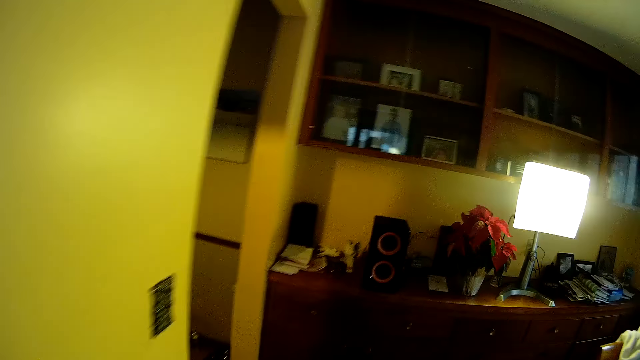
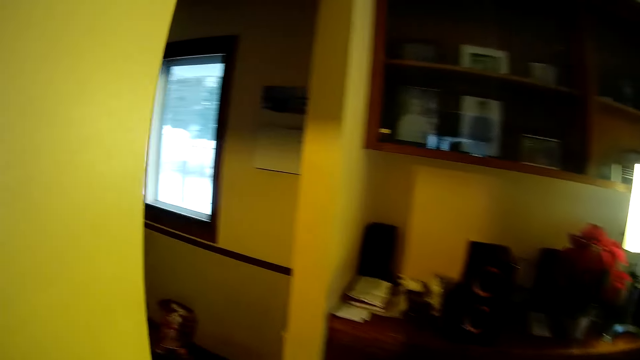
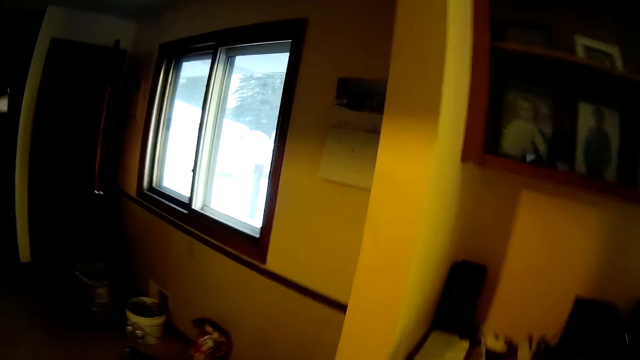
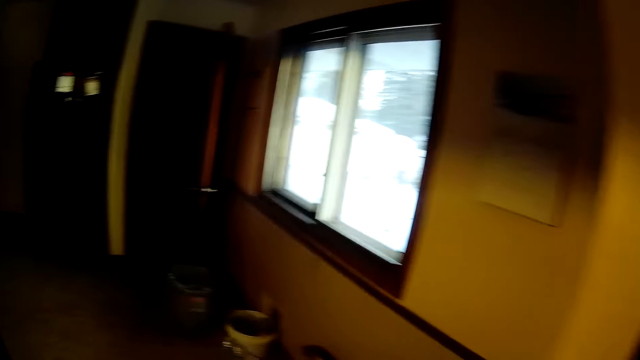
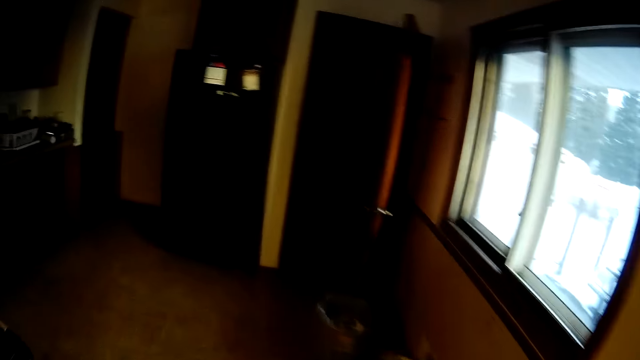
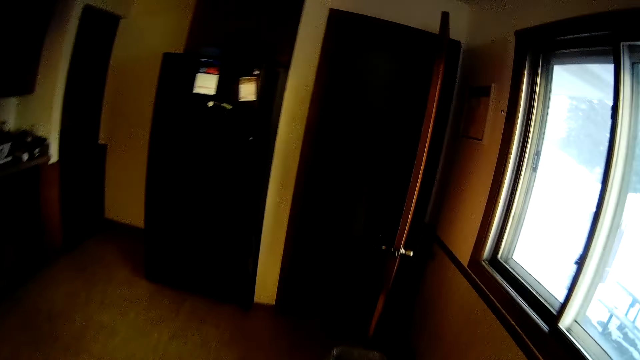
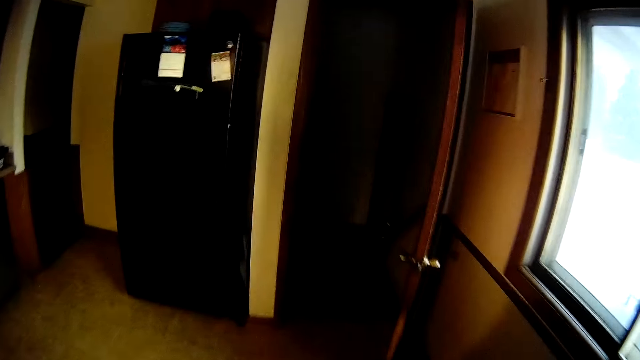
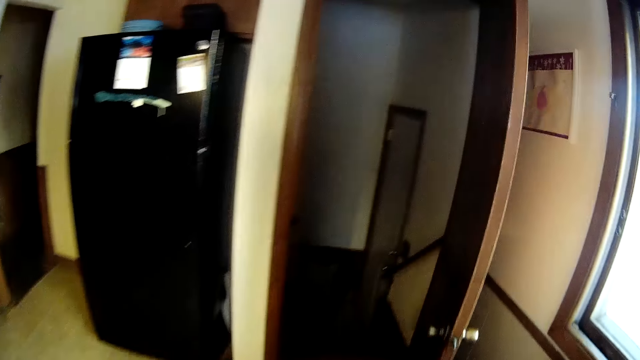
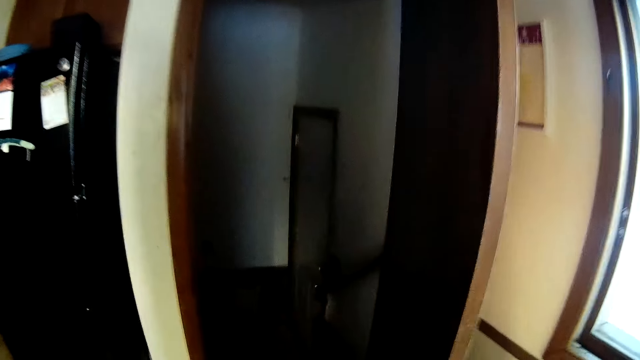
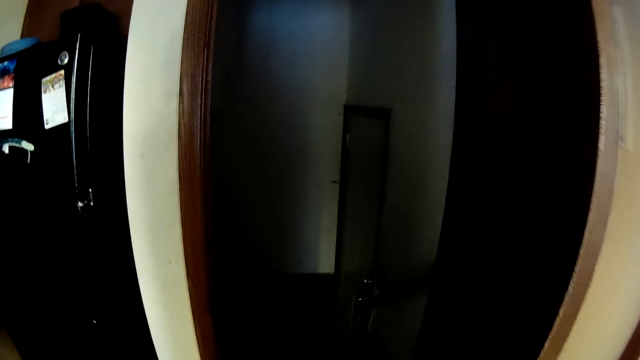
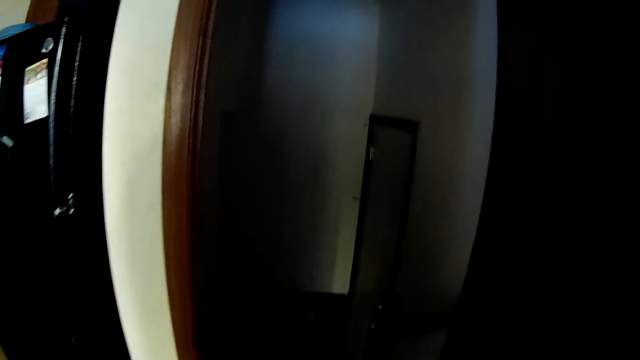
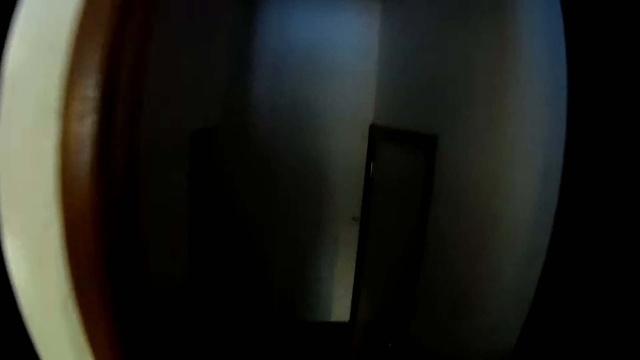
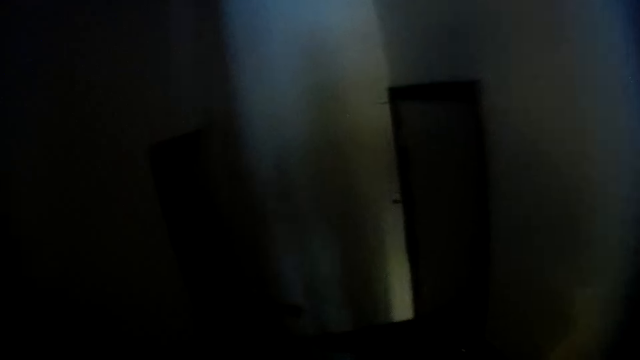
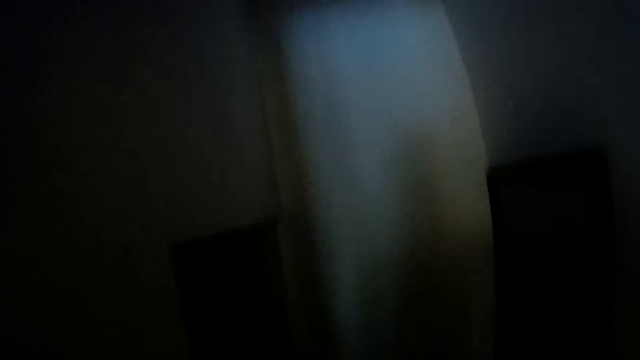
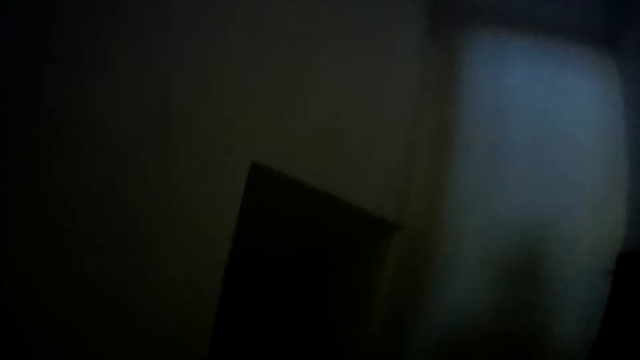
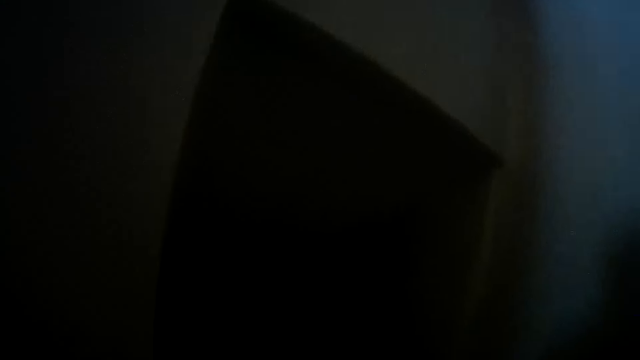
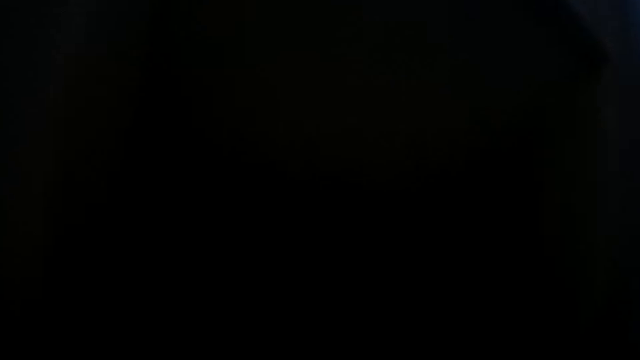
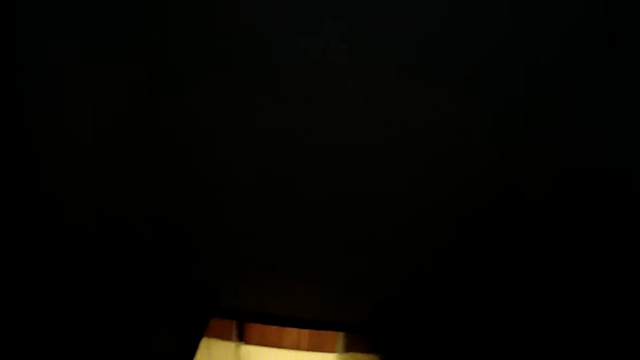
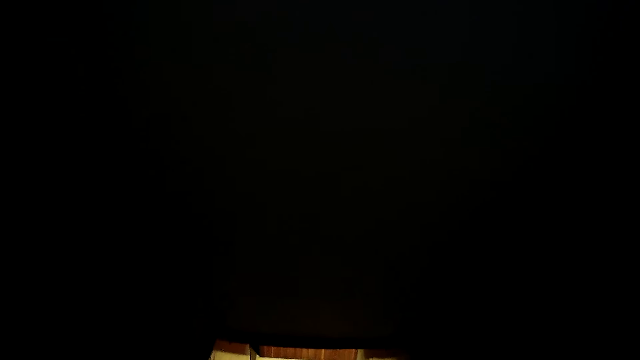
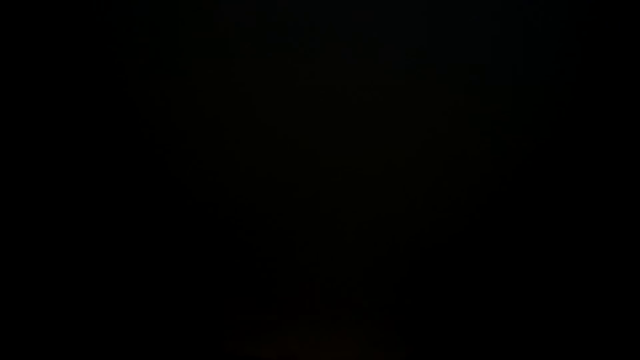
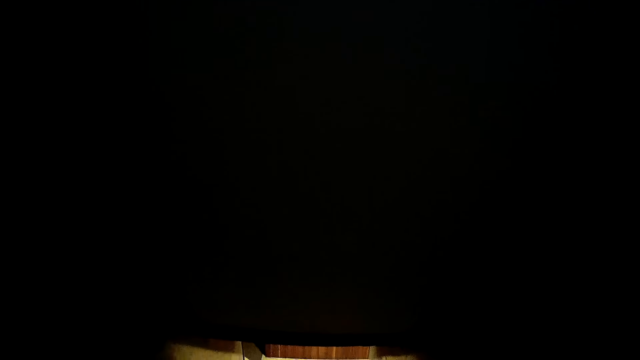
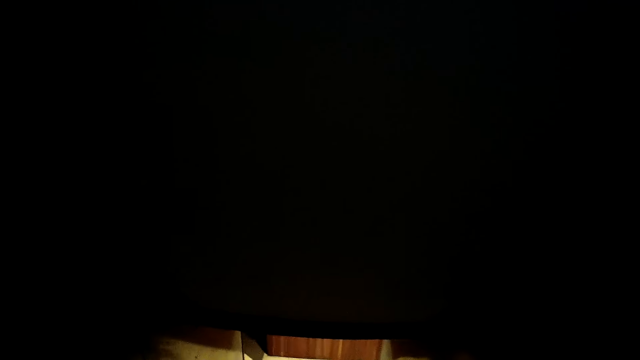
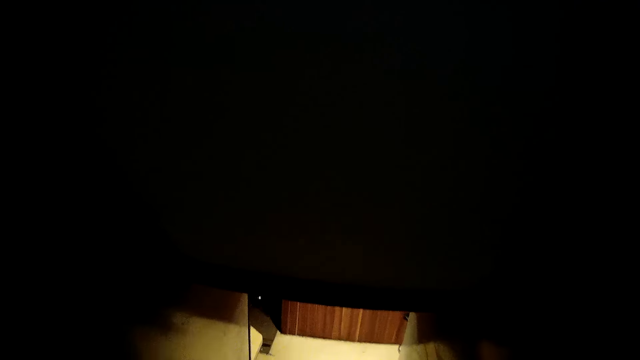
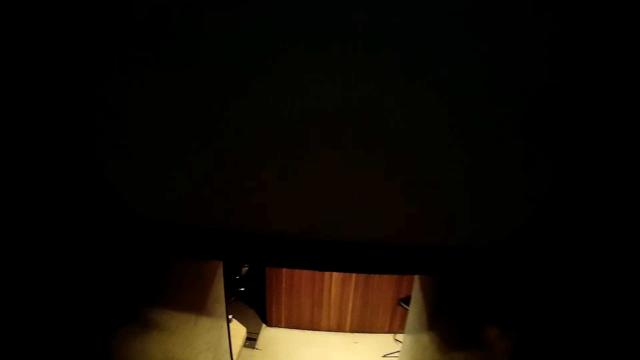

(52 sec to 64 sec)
The camera wearer walks into the kitchen. They walk out of the kitchen. They walk down a stairway.

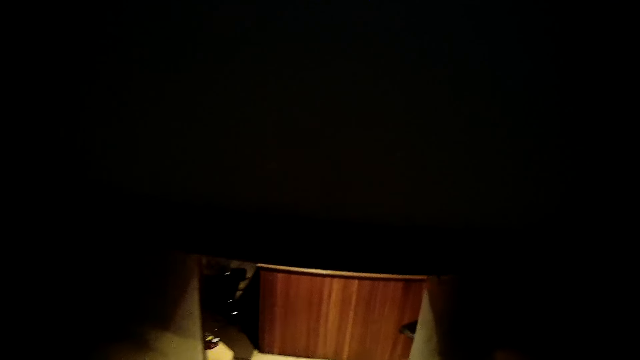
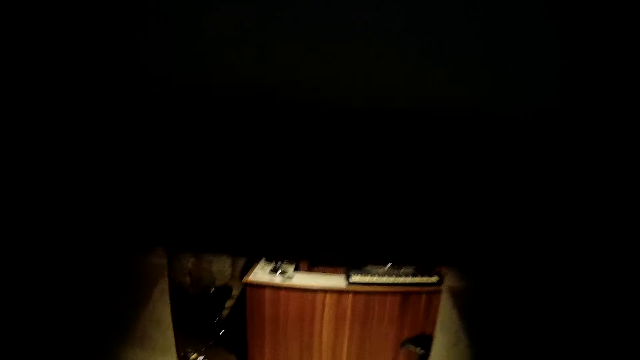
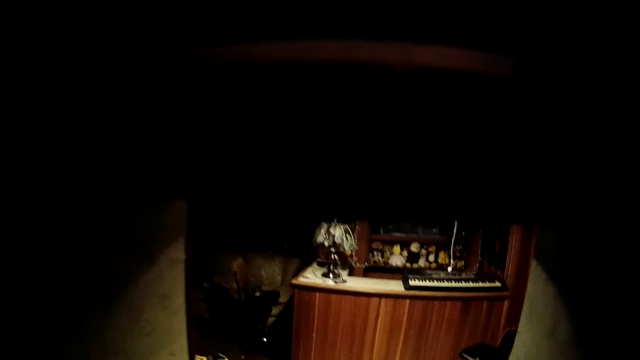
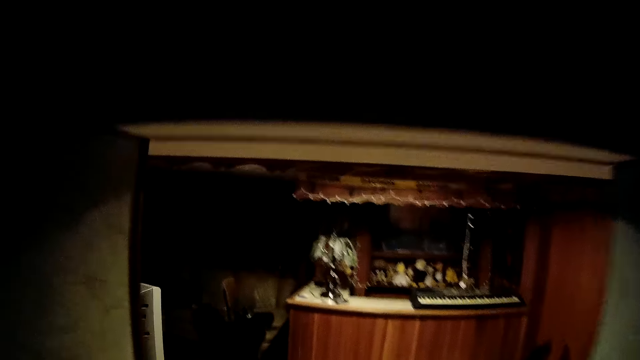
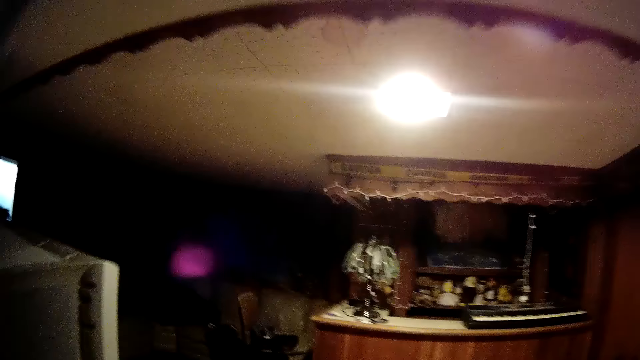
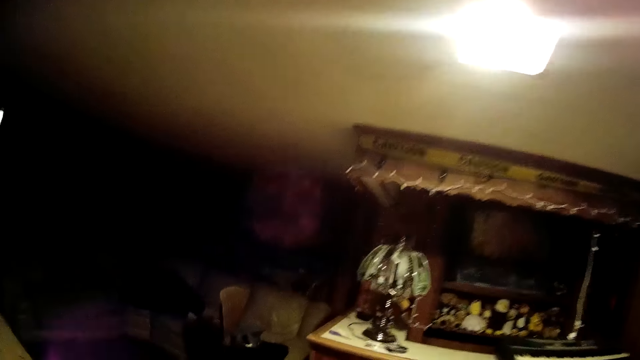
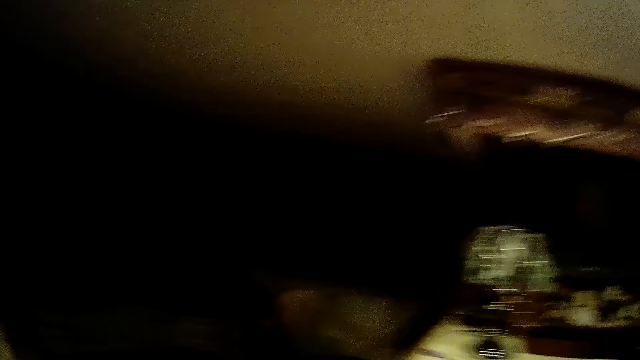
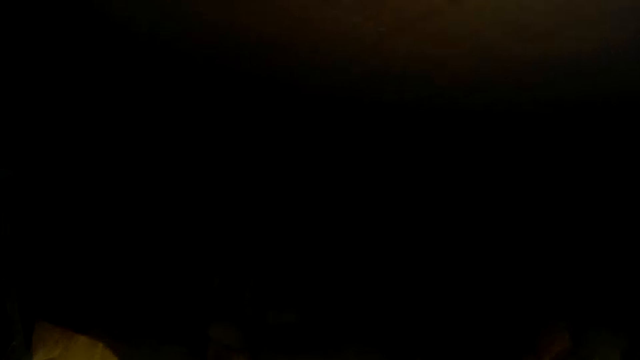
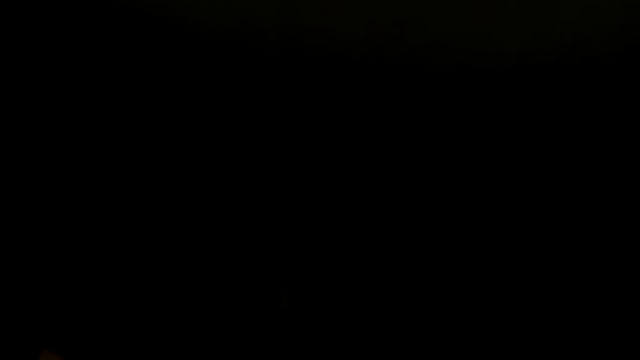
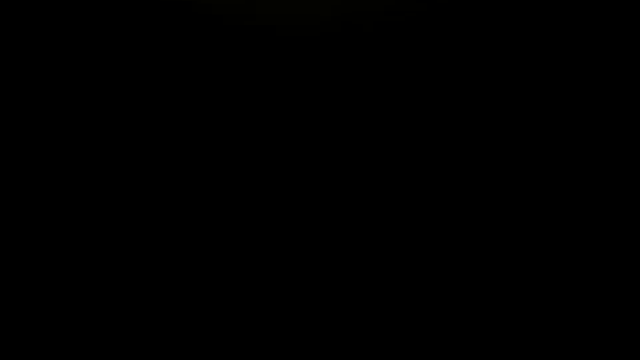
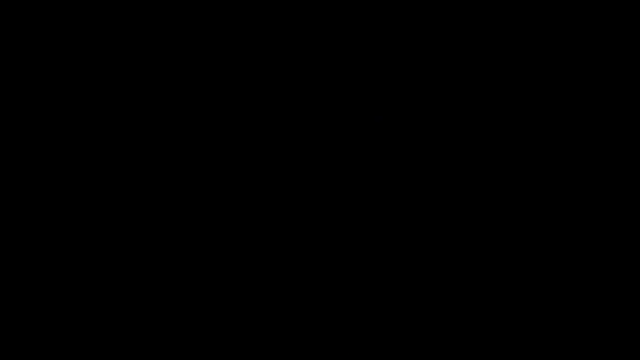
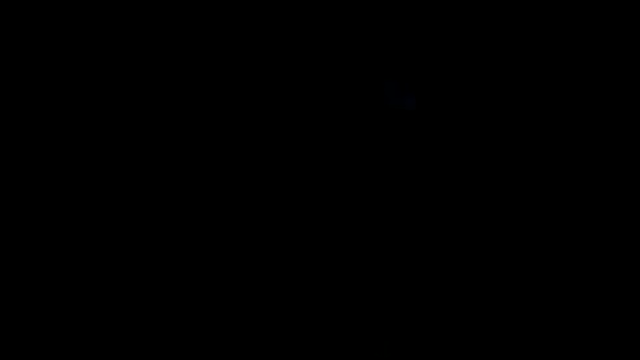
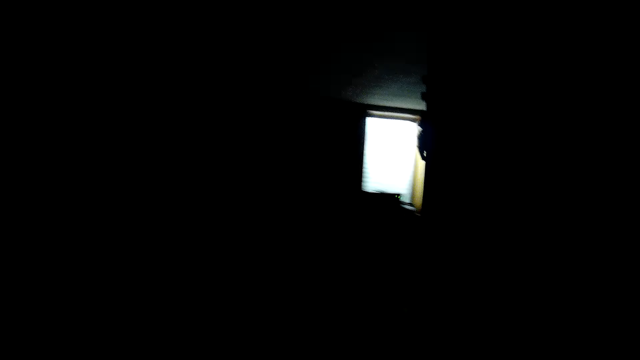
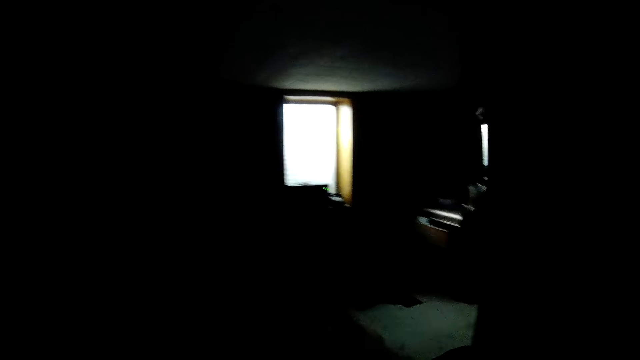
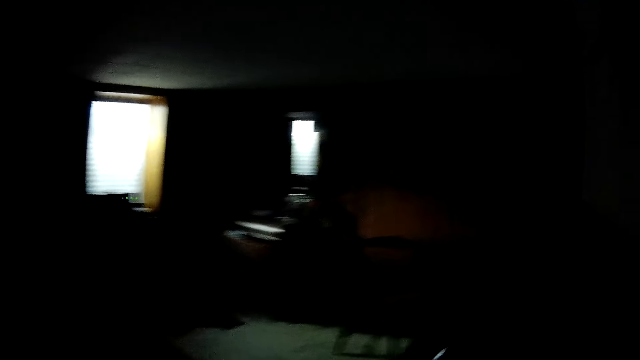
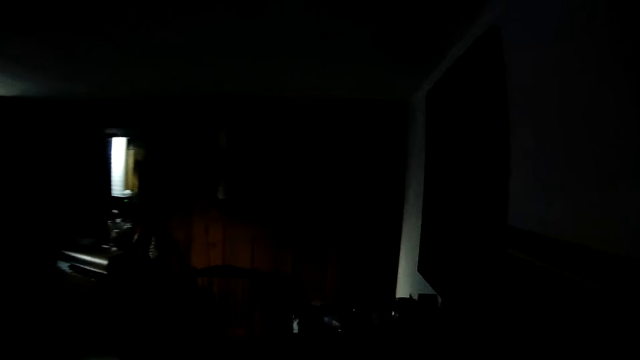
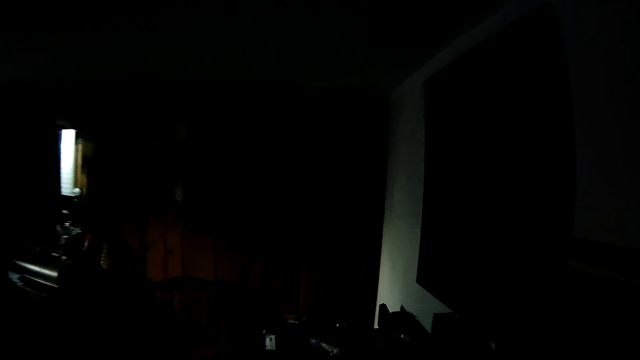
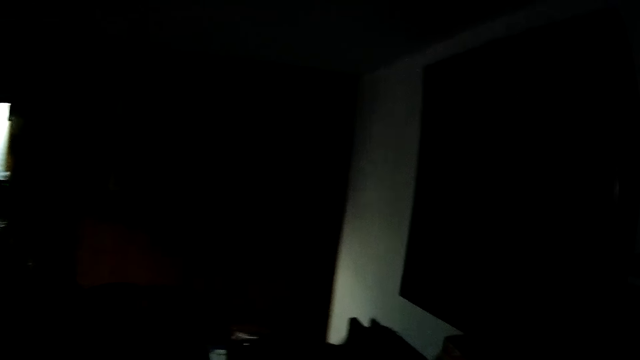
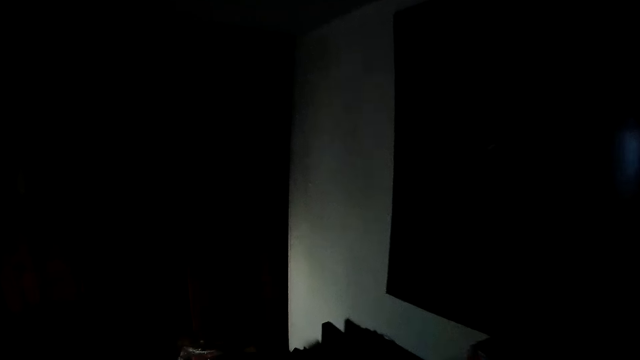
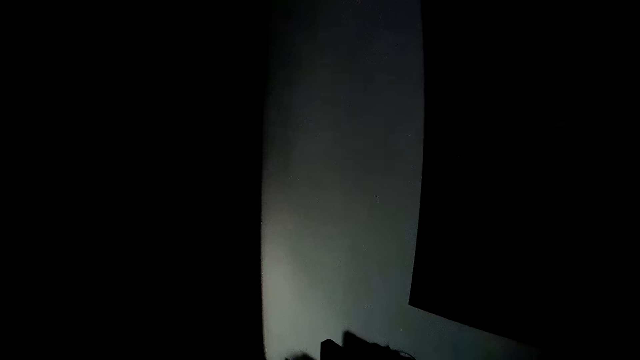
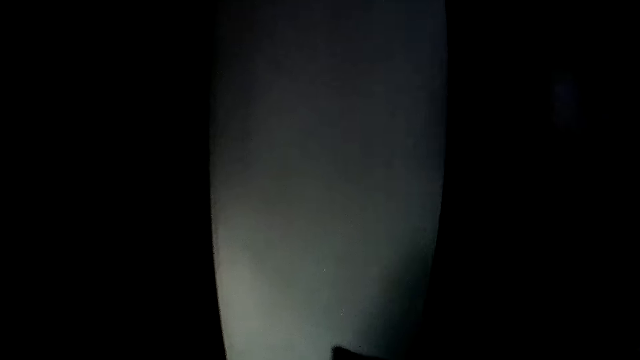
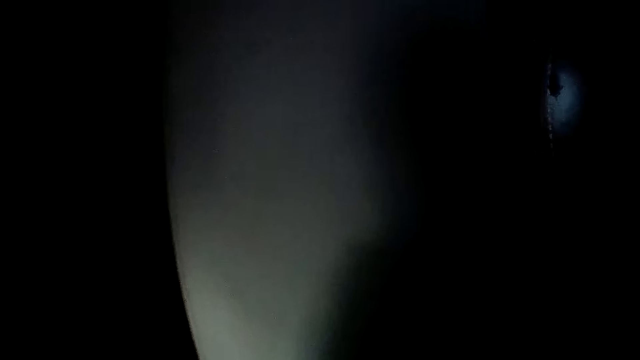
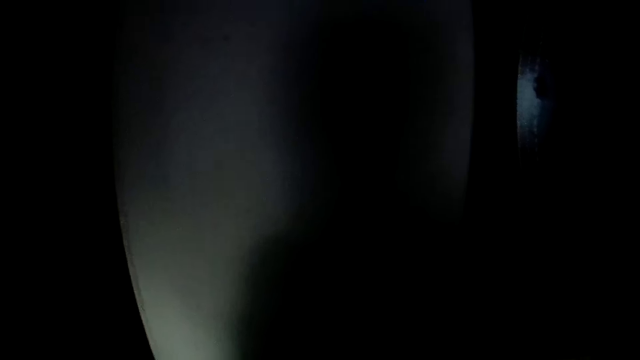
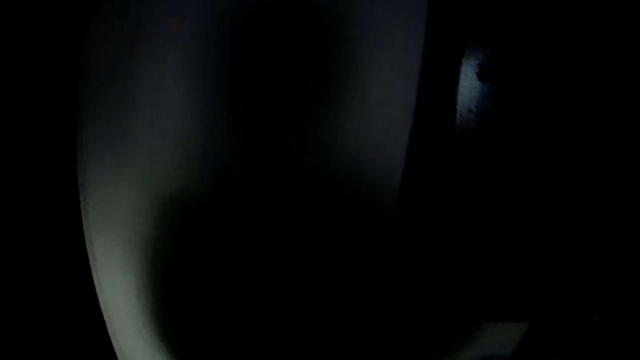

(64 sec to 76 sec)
The camera wearer walks into a basement. They walk into a dark room.
